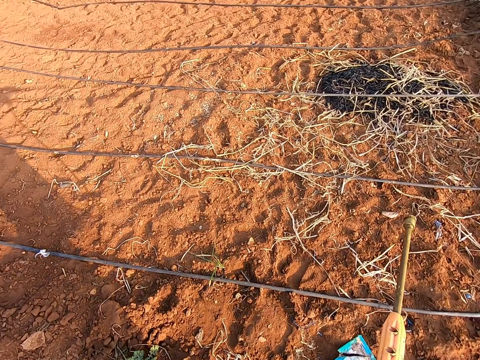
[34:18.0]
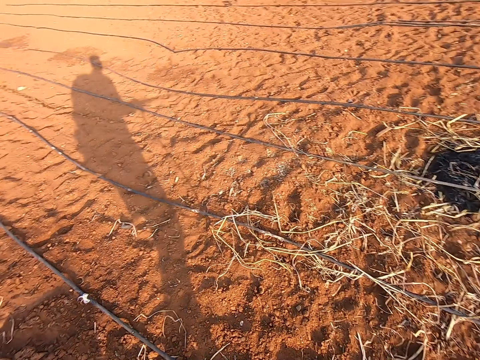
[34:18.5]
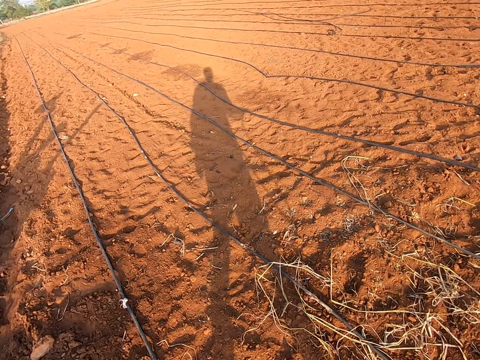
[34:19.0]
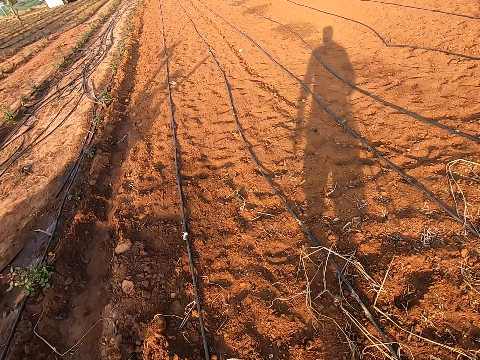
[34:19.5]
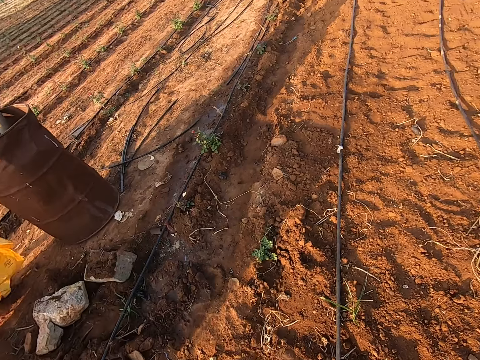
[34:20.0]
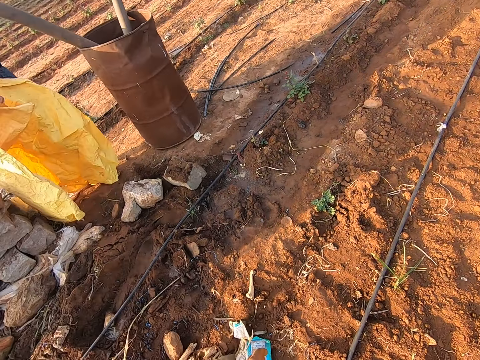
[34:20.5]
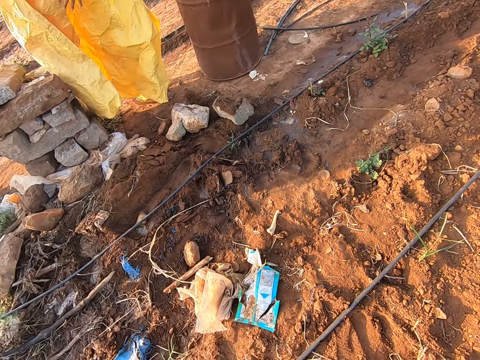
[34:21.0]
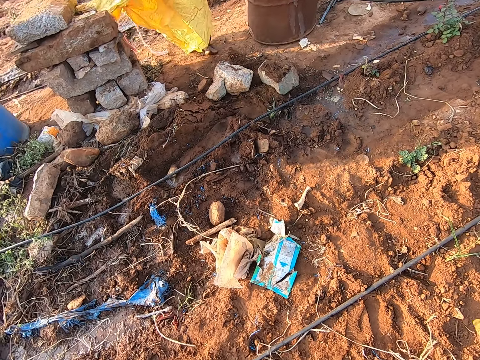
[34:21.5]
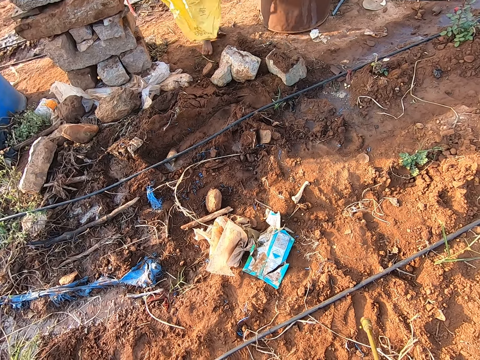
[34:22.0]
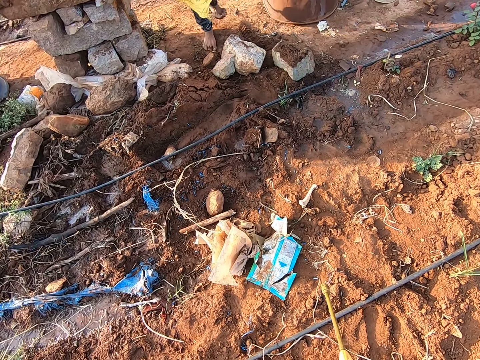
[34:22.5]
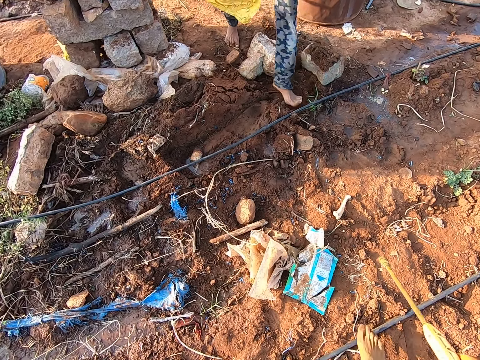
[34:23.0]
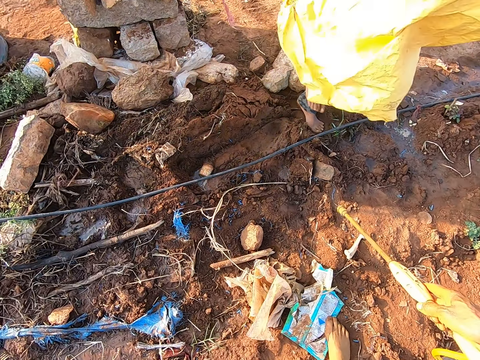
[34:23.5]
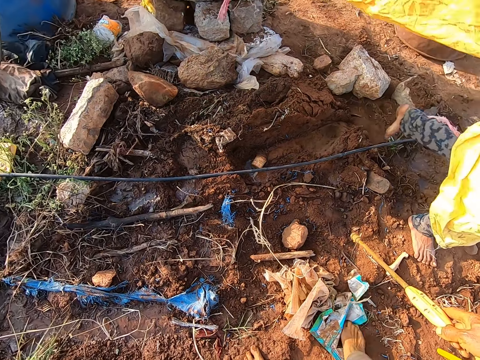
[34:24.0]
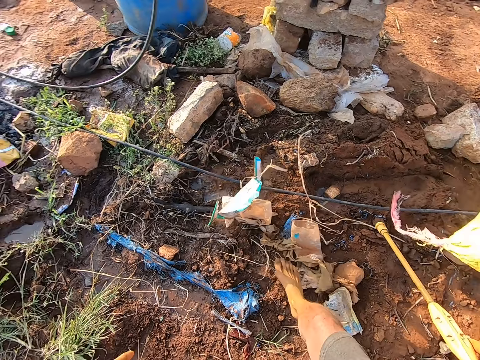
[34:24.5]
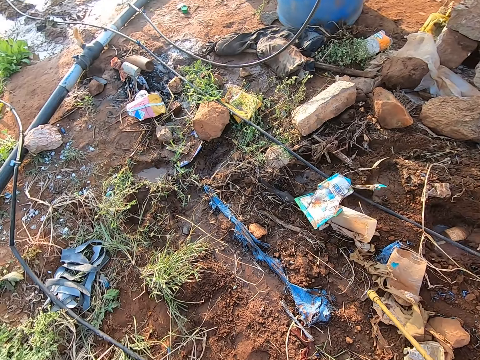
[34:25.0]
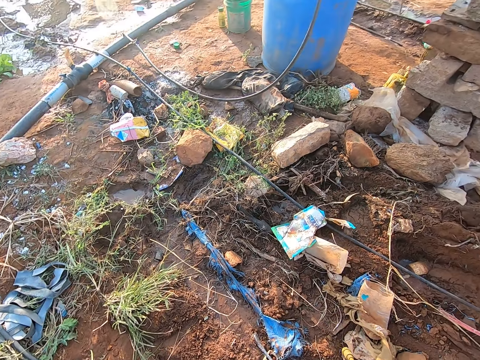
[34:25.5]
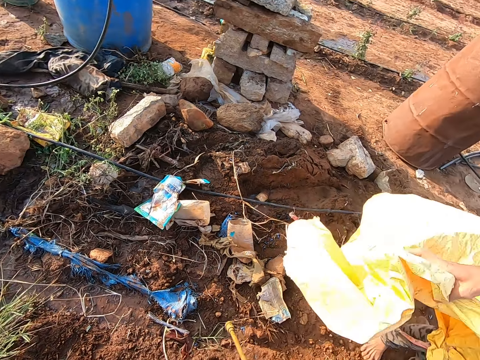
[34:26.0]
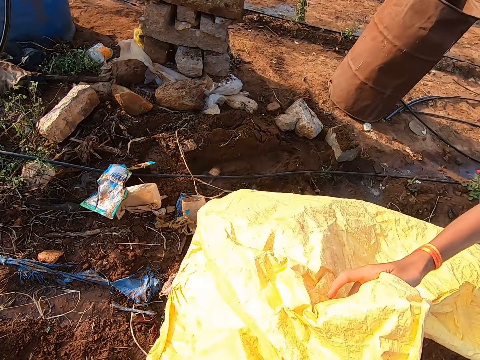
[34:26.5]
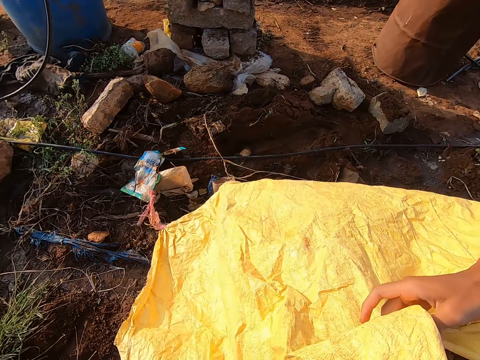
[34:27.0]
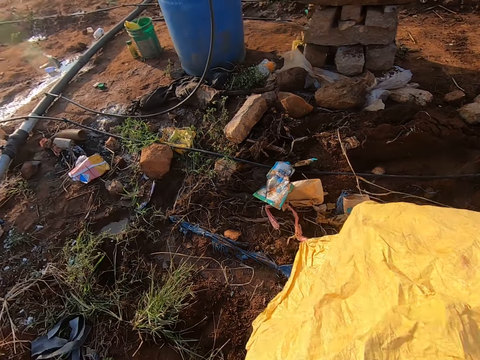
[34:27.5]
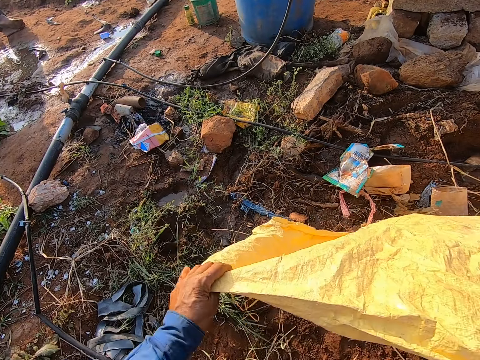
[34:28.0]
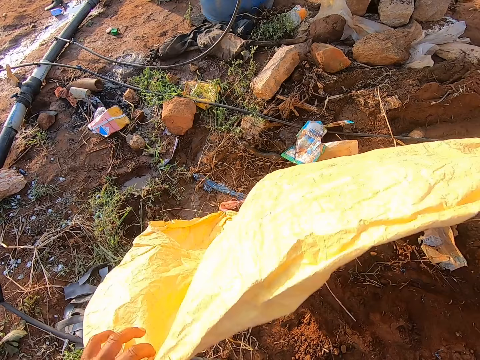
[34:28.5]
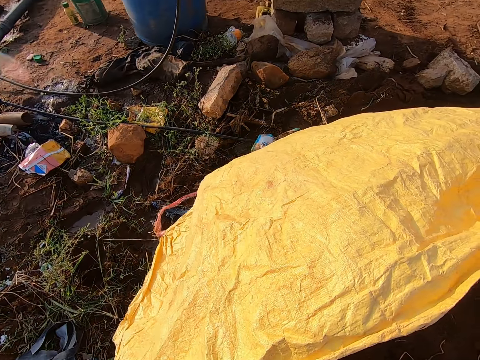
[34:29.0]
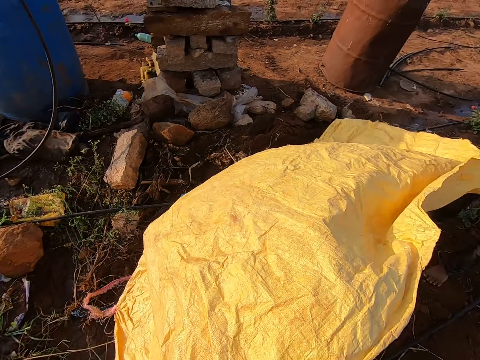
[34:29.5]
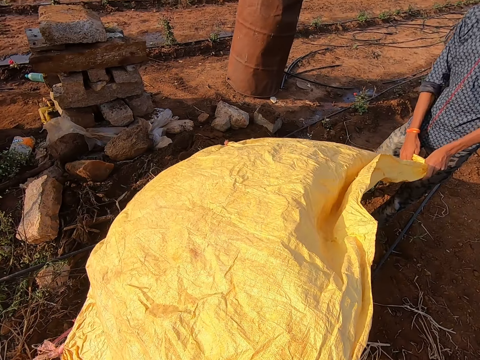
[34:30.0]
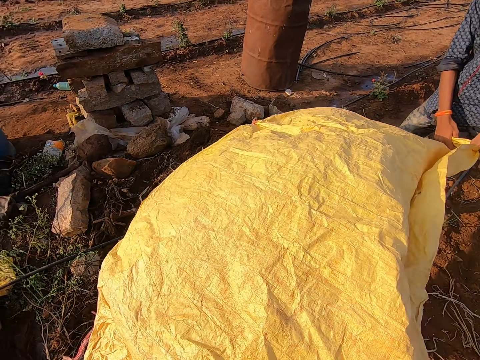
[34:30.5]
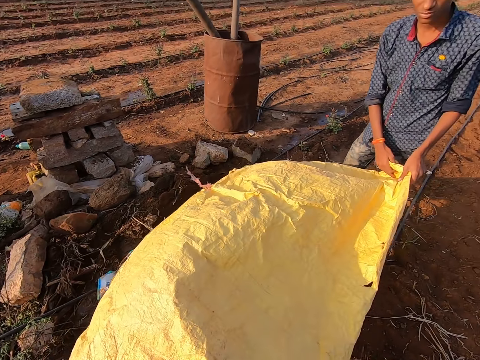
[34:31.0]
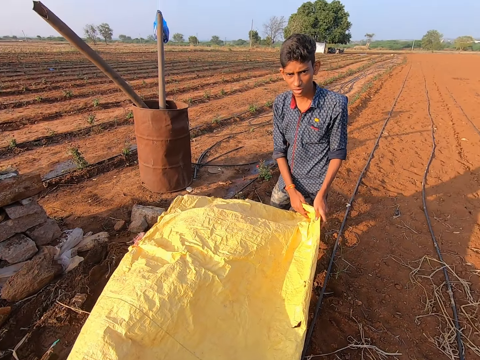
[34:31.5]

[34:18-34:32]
The camera wearer converses with the man. The man adjusts the sack with his hands. The camera wearer moves a plastic wrap on the ground with his right leg. The man adjusts the sack with his right hand. The camera wearer holds the sack with his left hand.

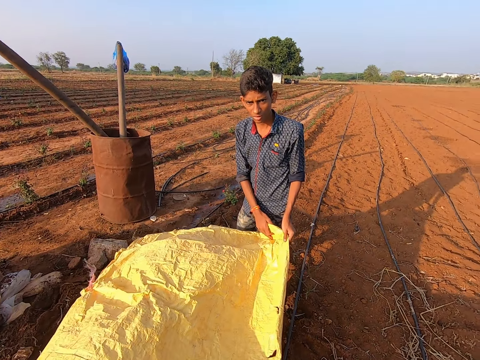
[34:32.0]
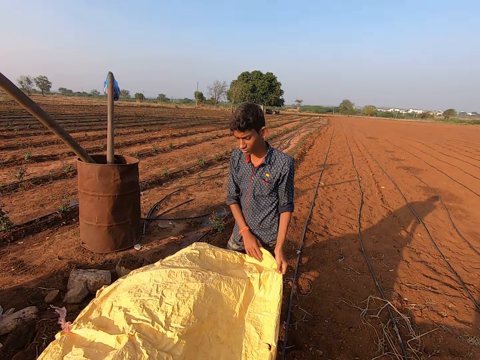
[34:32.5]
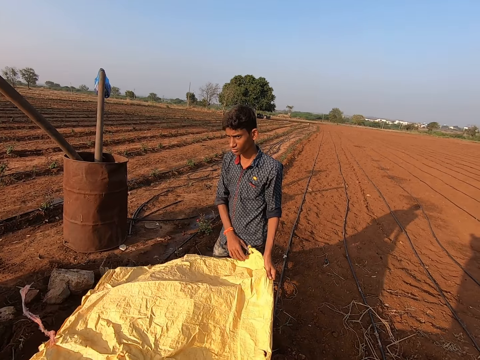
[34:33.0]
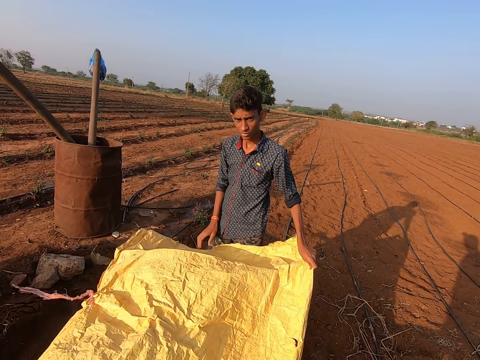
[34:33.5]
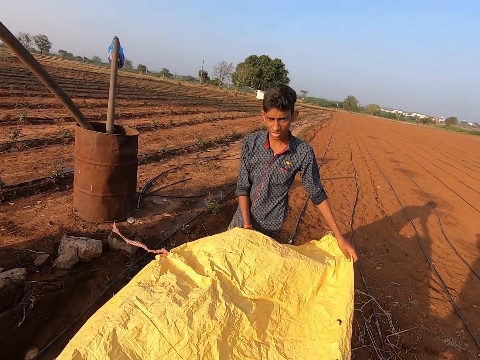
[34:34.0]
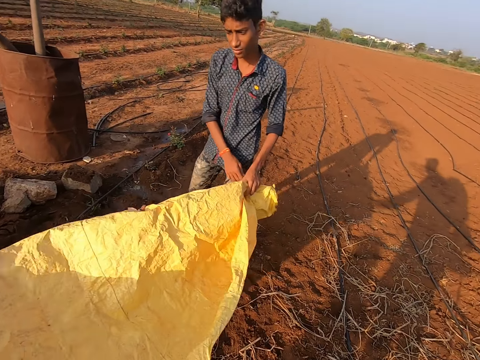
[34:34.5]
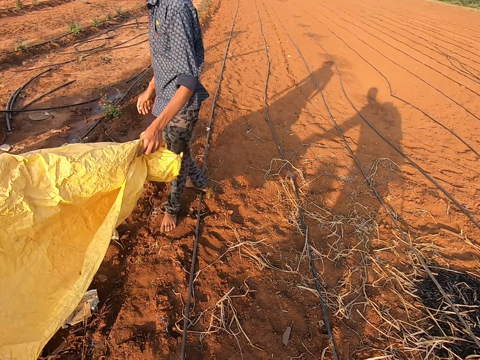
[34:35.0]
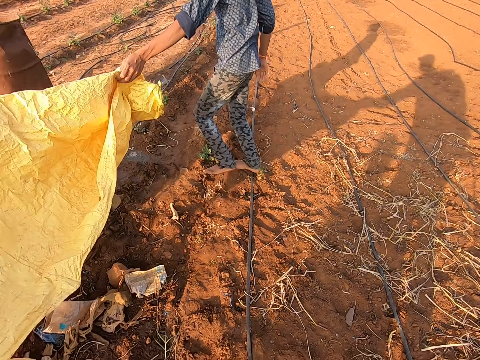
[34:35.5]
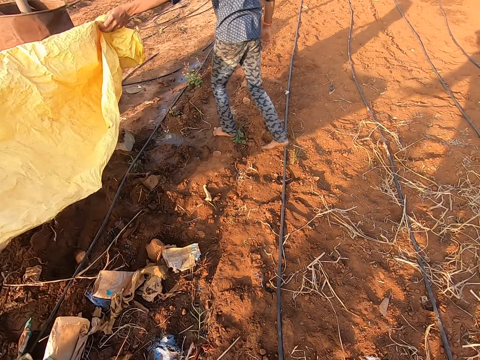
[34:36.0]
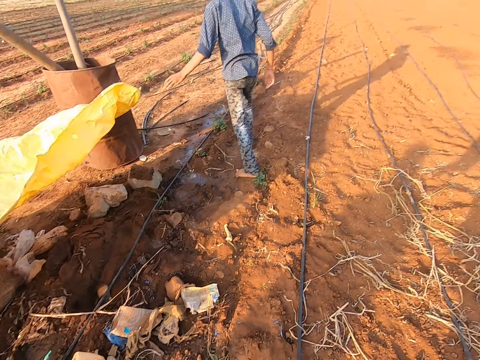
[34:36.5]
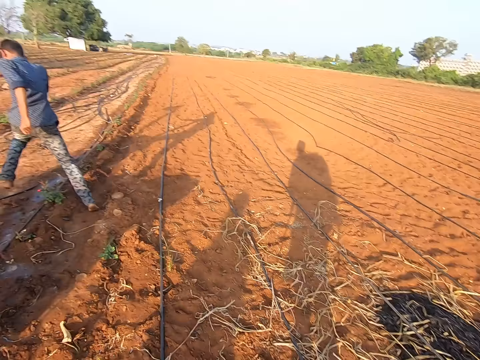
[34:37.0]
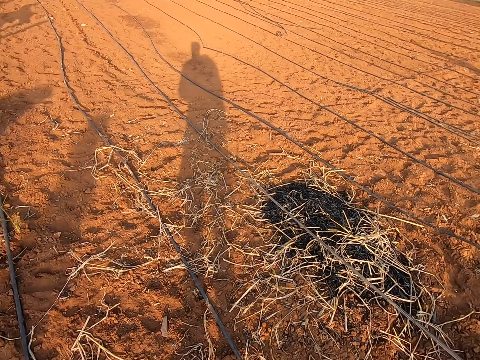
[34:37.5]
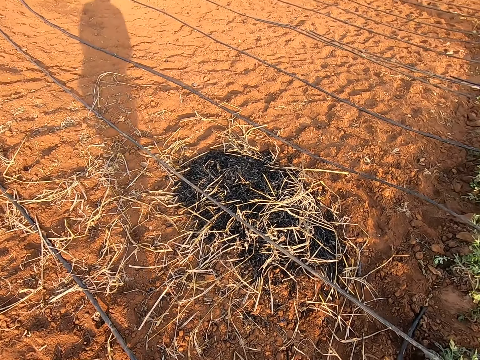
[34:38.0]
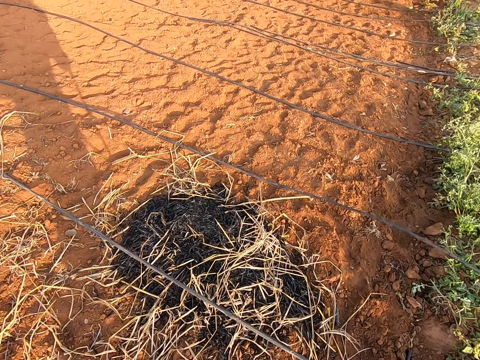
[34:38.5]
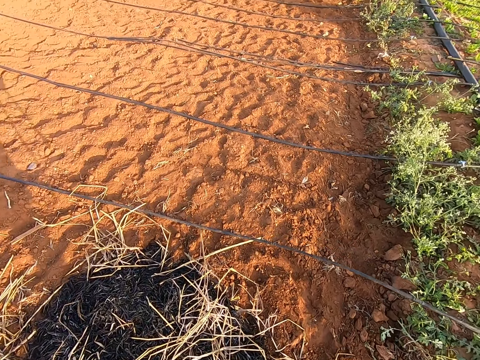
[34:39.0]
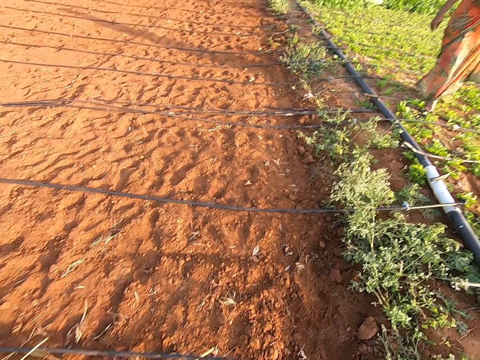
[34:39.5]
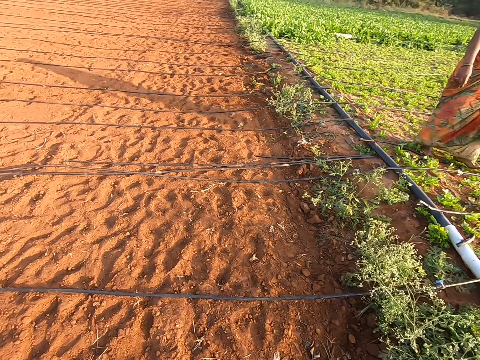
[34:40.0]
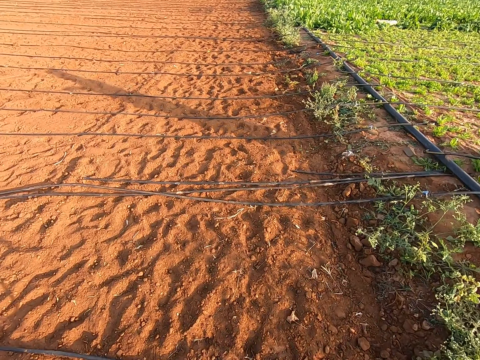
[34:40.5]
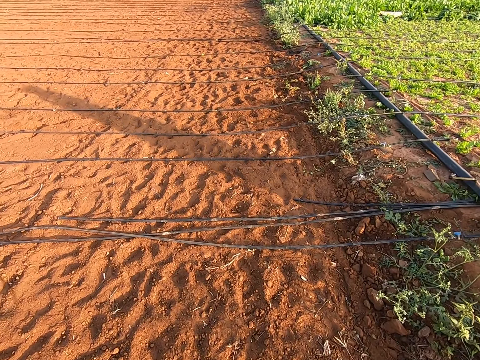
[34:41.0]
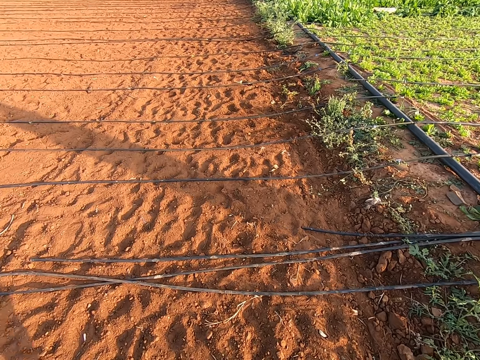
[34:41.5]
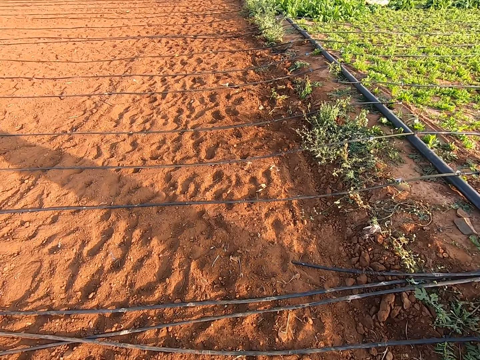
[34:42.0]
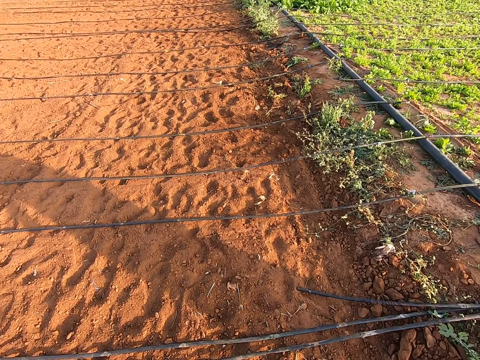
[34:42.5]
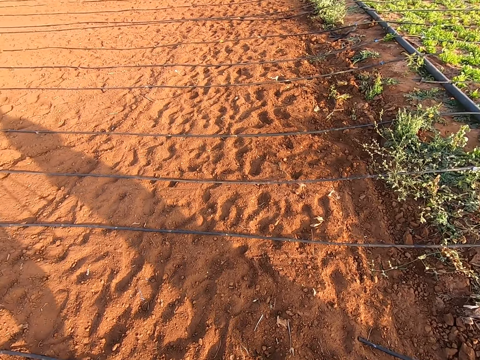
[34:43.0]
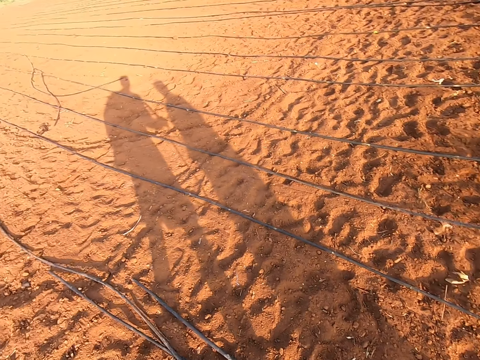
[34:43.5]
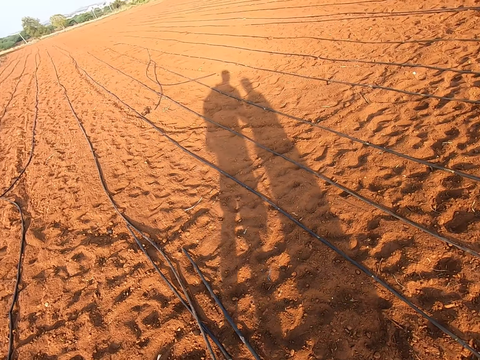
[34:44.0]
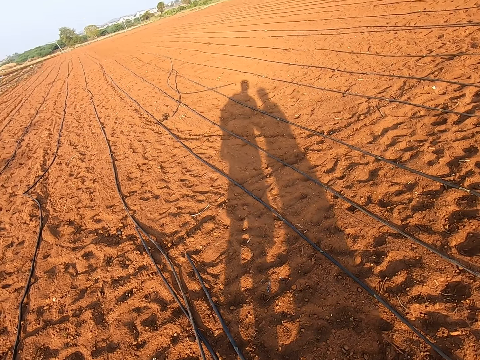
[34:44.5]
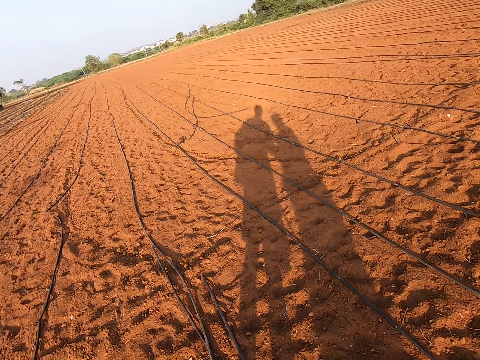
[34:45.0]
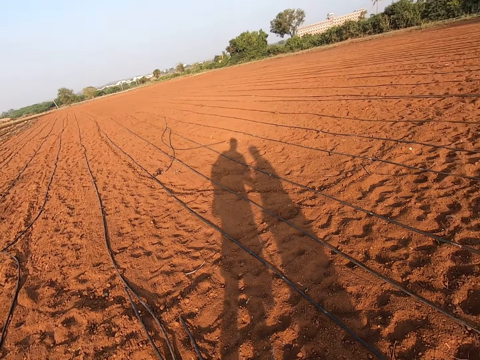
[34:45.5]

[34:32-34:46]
The man moves his right hand on the sack in his left hand. The camera wearer interacts with the man. The man folds the sack in his hands, places the sack on the ground with his left hand, and walks on the farm. The camera wearer walks on the farm. A woman interacts with the camera wearer. The camera wearer looks around. They approach the woman.
